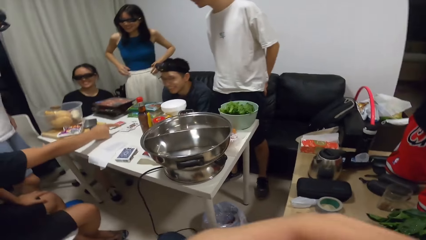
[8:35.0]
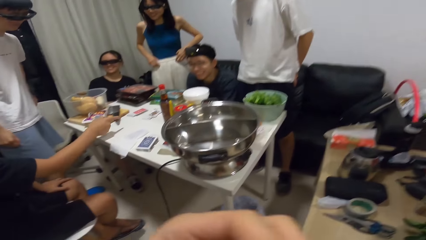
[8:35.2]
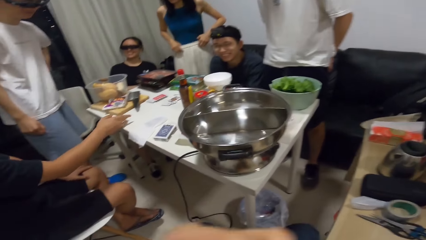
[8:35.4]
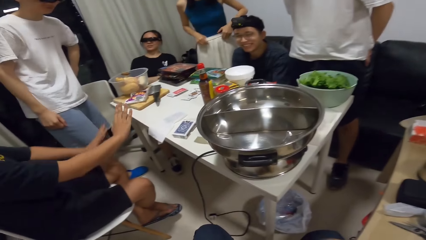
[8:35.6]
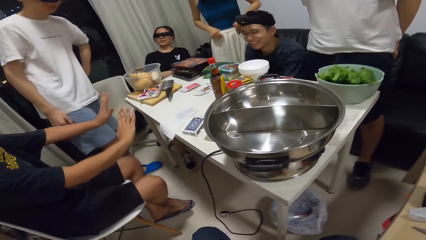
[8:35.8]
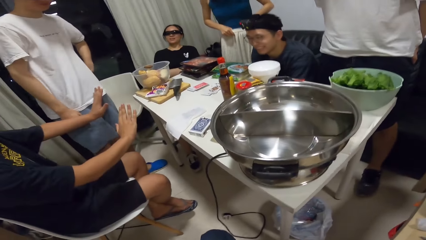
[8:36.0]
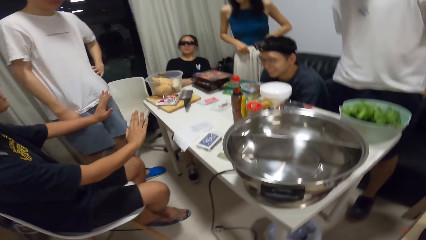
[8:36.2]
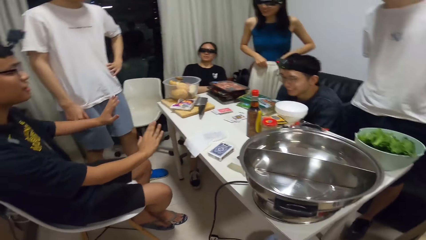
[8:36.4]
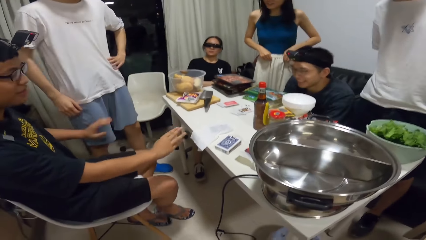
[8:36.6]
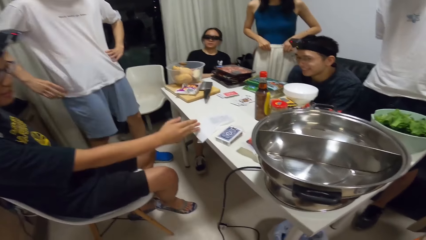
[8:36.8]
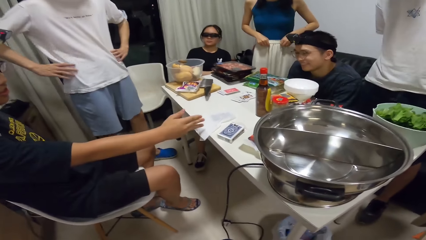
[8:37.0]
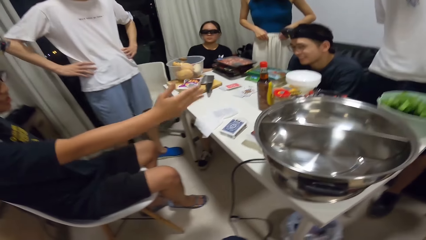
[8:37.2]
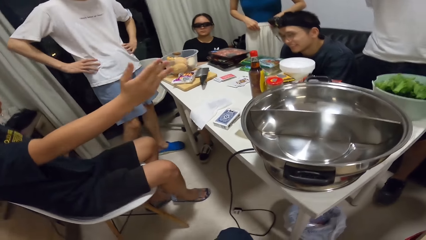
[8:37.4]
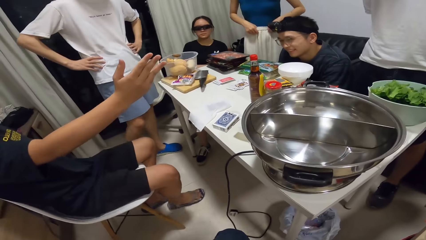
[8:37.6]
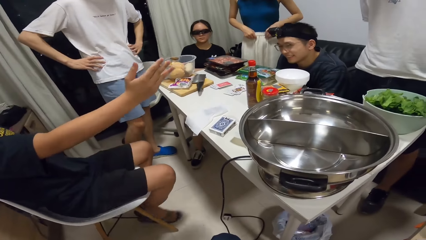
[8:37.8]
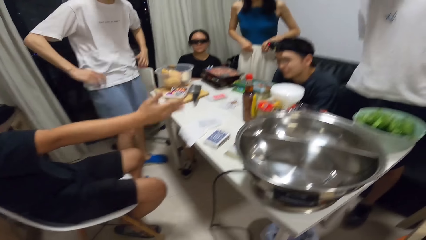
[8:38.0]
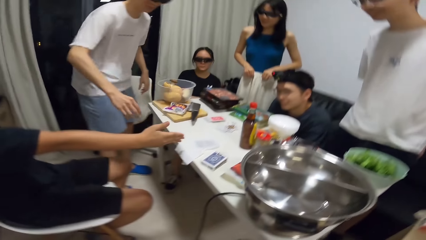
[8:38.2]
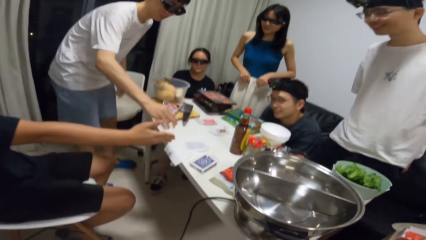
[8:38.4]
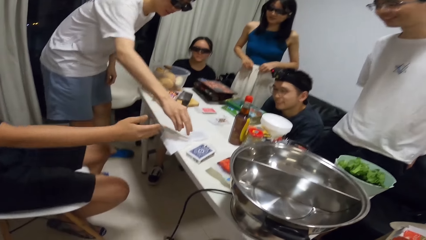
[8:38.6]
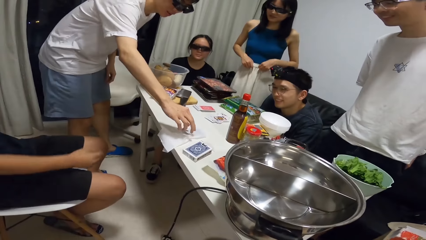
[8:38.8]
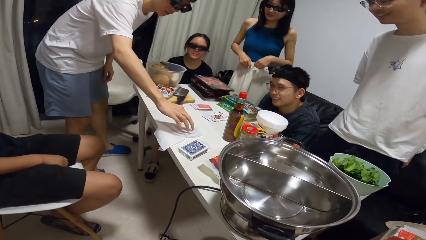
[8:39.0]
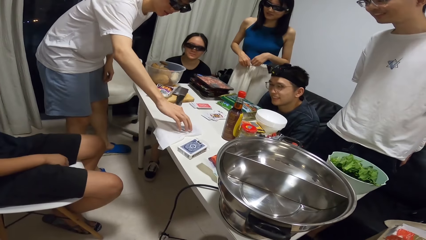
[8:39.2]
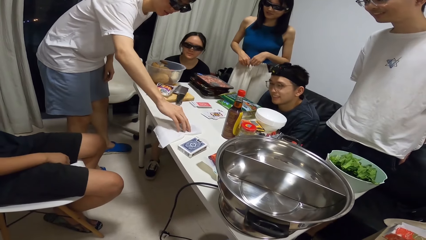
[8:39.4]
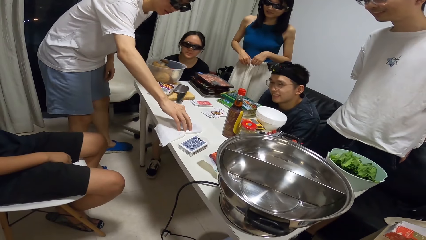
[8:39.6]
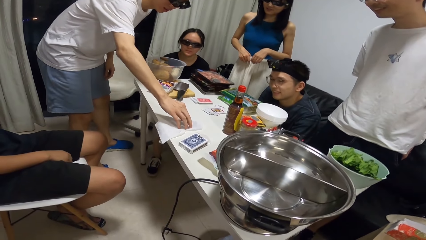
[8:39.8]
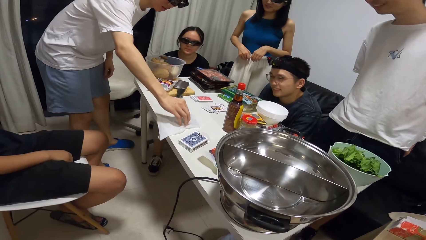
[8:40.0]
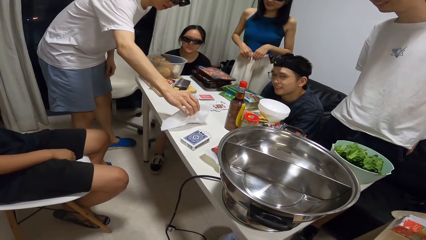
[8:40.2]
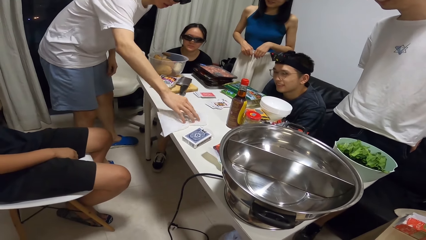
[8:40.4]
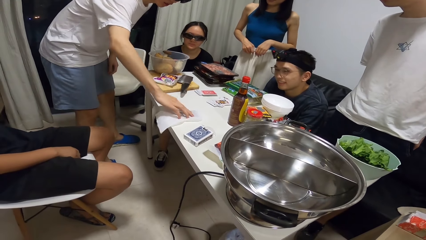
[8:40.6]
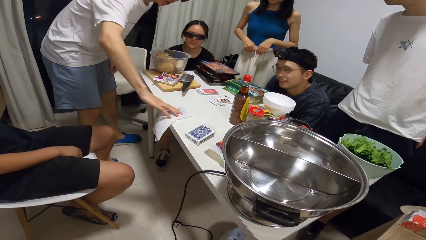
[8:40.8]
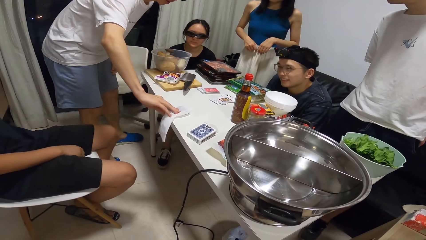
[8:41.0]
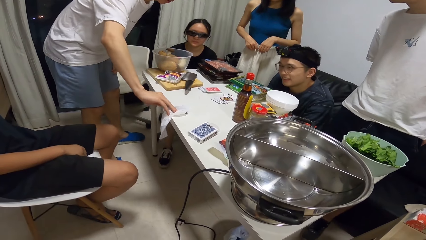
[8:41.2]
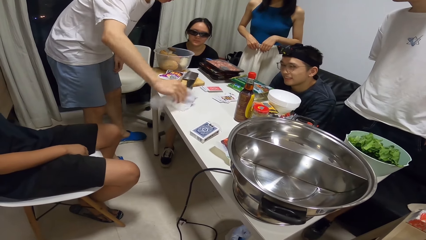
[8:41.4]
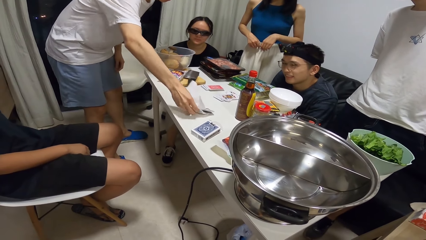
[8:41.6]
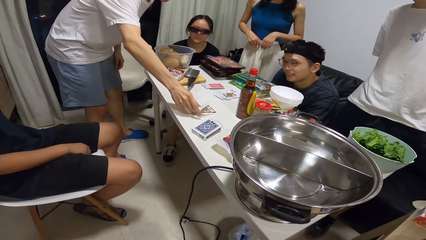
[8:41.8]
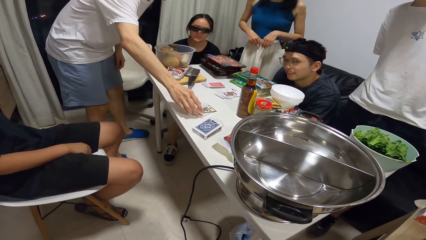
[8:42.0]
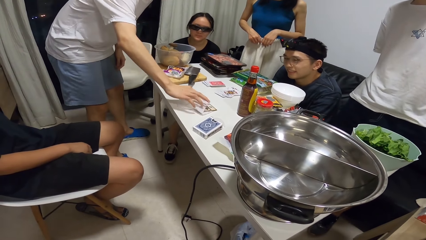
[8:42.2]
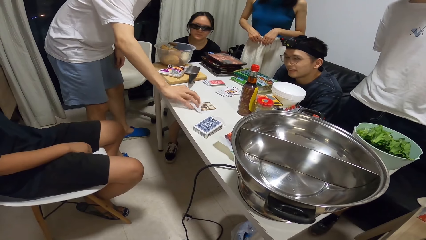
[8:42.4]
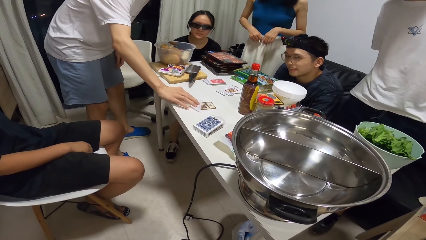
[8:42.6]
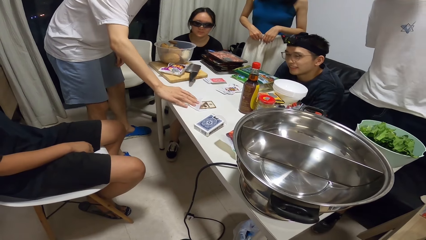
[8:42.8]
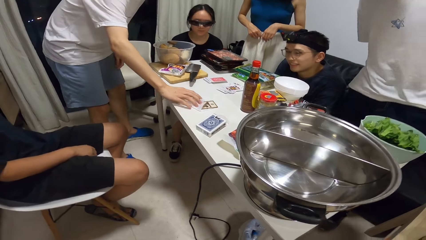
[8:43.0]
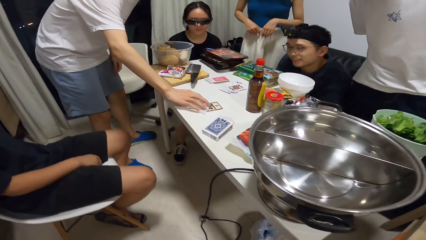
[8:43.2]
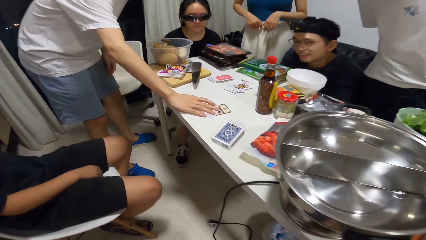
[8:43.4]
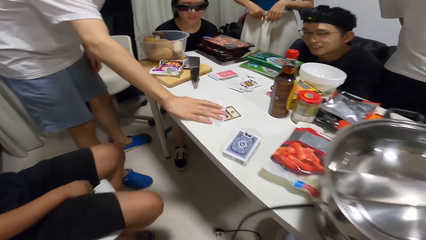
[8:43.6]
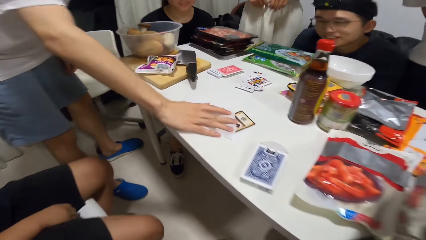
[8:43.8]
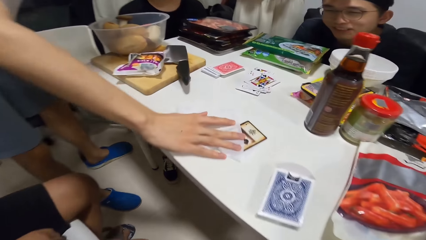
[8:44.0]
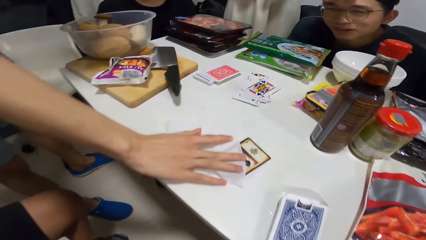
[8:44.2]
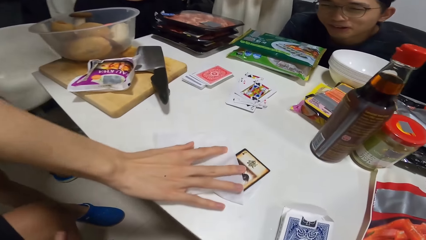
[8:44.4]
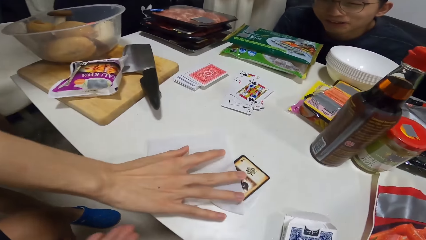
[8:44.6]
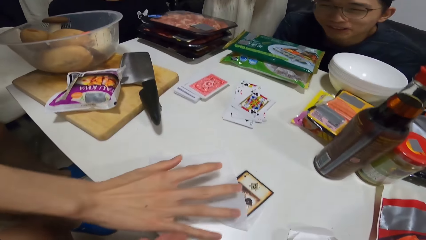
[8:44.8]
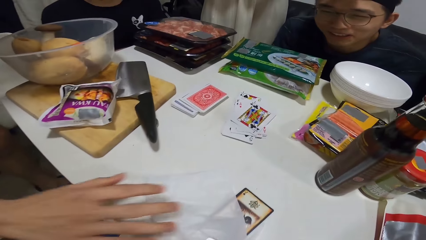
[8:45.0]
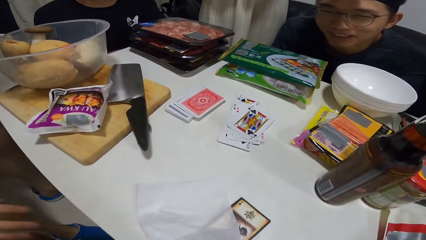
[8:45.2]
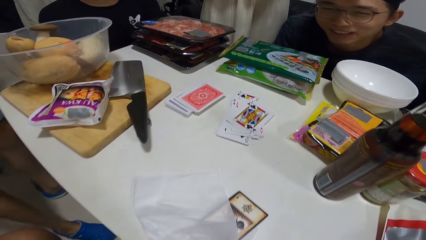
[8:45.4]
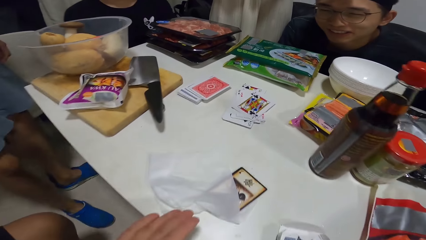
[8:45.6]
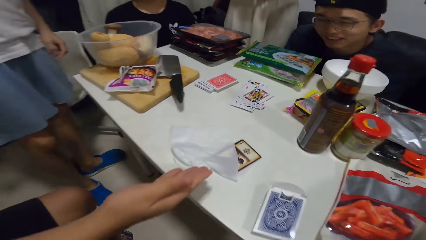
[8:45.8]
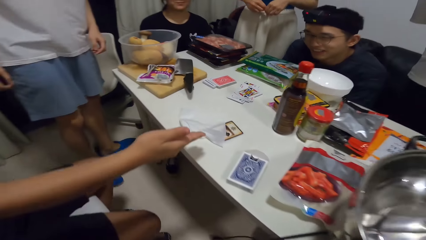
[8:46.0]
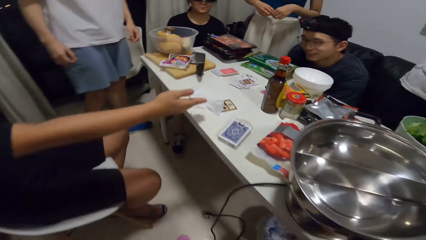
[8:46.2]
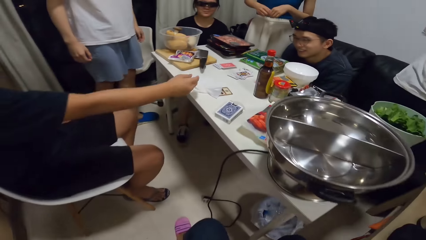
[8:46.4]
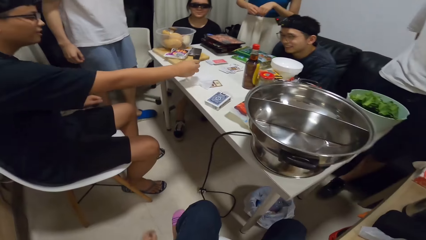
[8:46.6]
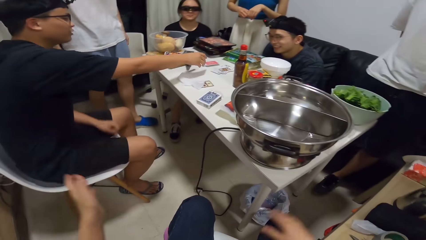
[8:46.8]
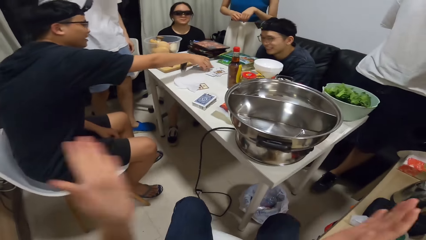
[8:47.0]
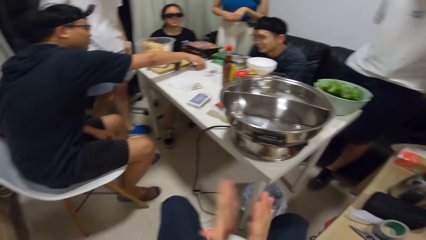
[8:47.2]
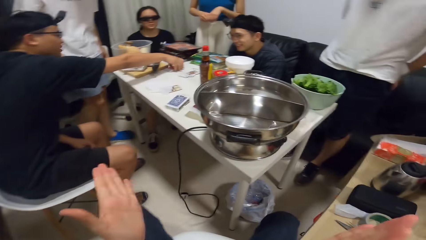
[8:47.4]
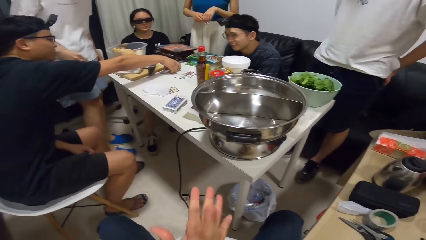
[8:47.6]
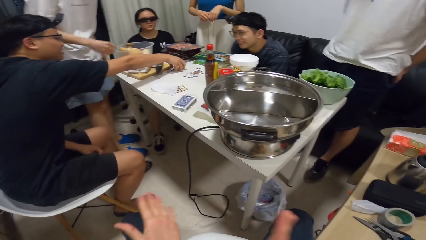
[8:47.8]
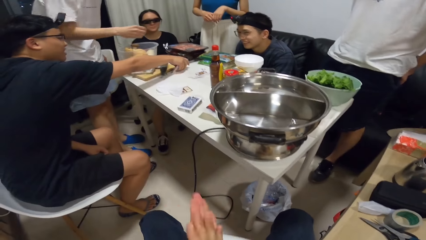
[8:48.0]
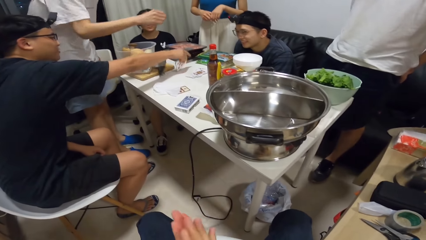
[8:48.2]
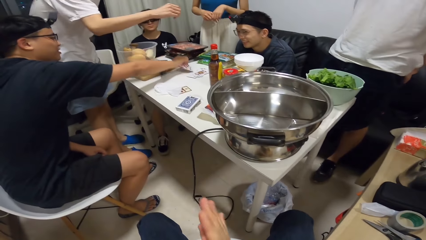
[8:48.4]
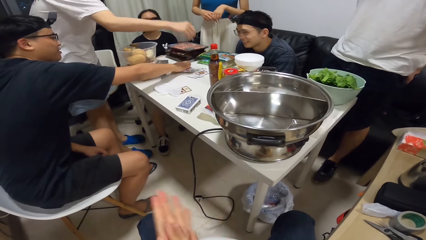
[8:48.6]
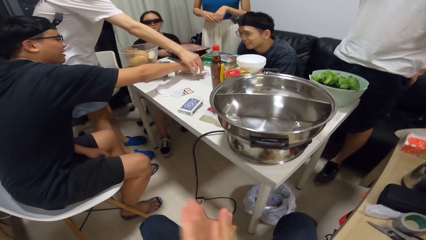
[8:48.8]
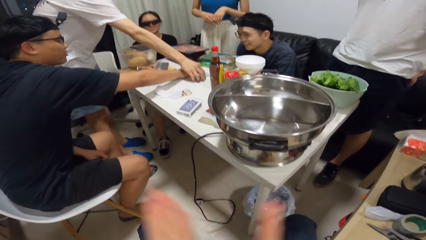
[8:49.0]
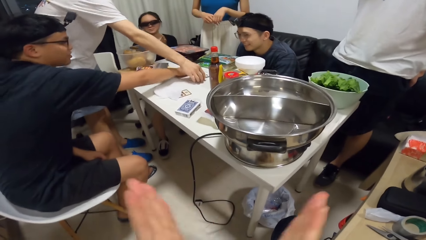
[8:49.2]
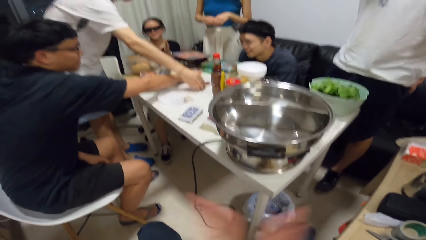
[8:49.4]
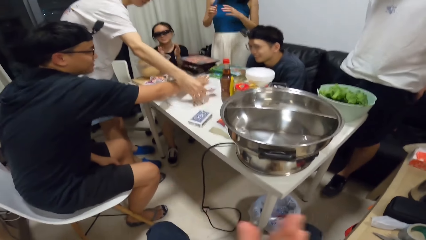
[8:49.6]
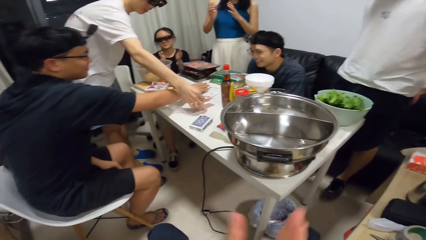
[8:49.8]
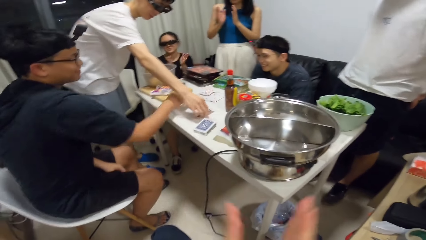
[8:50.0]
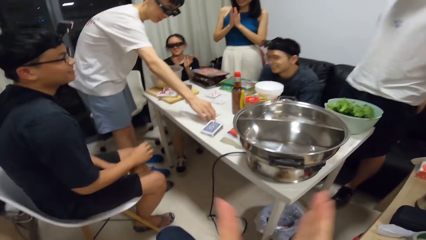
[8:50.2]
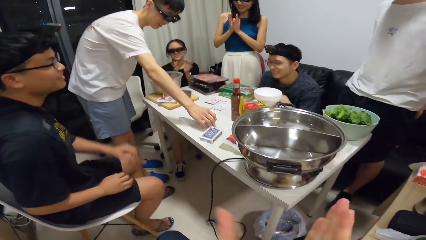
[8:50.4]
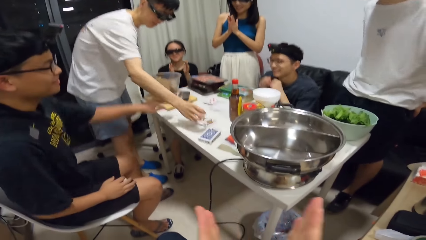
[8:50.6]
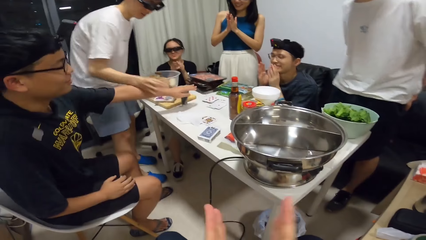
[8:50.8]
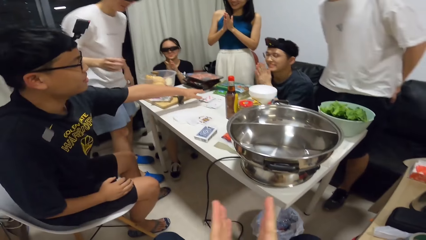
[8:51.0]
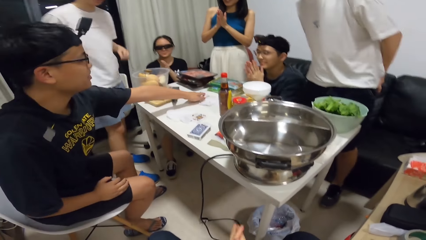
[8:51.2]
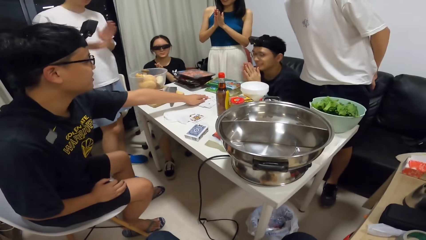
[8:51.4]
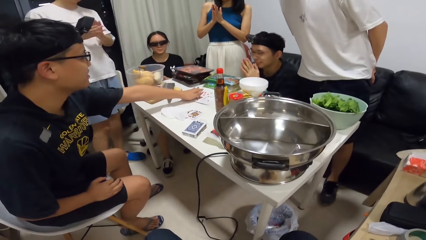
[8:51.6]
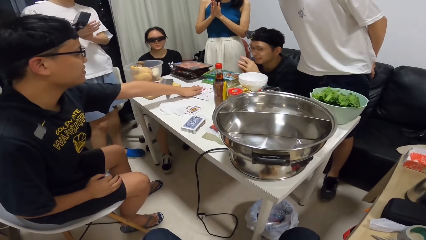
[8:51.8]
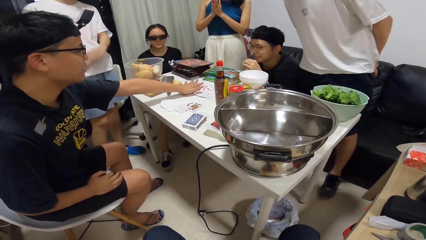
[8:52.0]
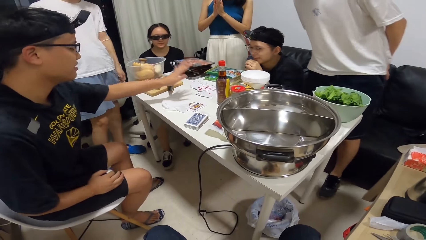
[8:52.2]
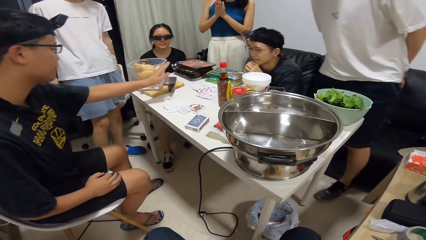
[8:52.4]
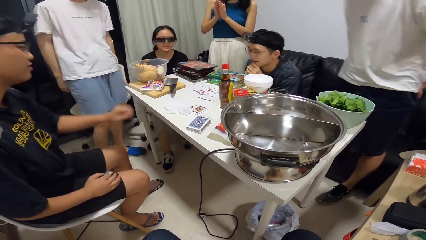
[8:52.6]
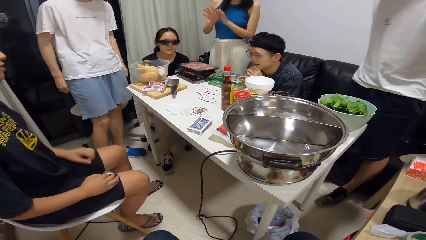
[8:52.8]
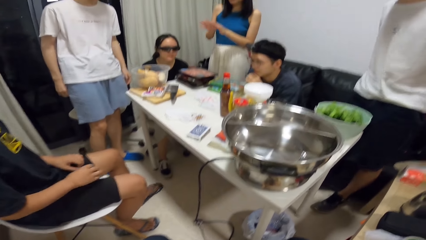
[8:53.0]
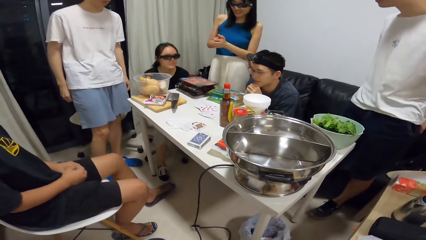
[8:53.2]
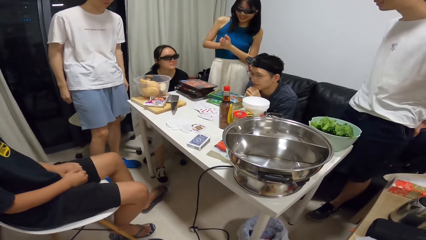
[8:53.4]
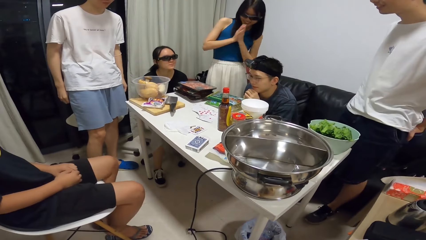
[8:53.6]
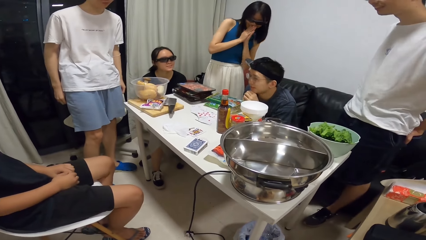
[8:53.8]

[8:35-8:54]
A man touches the card on the table. He turns the tissue paper on the table with his right hand. Another man turns the cards on the table with his right hand. He takes the card on the table. The camera wearer, a third man, a woman and another woman clap their hands.
